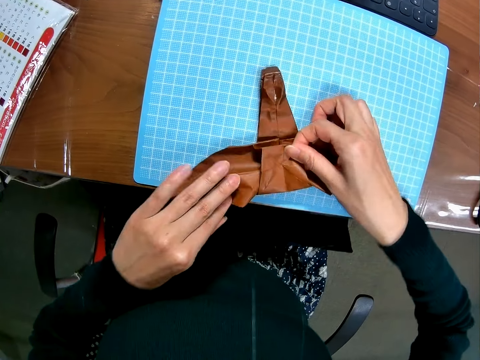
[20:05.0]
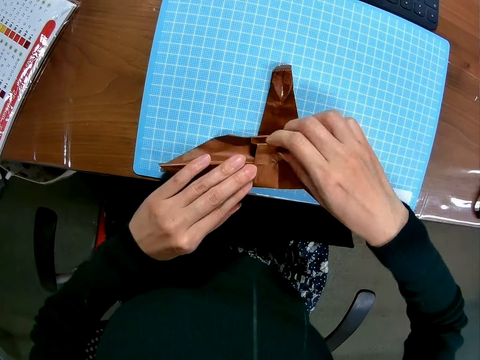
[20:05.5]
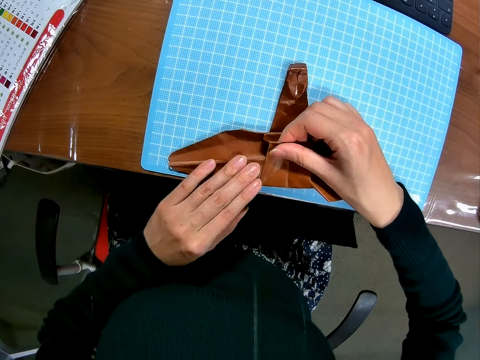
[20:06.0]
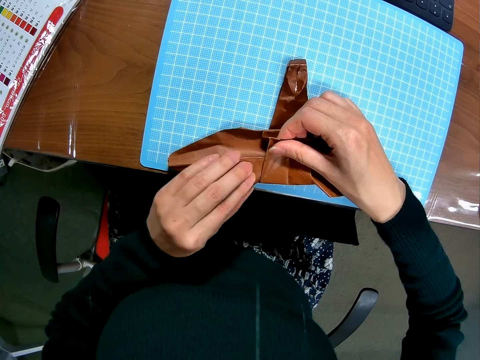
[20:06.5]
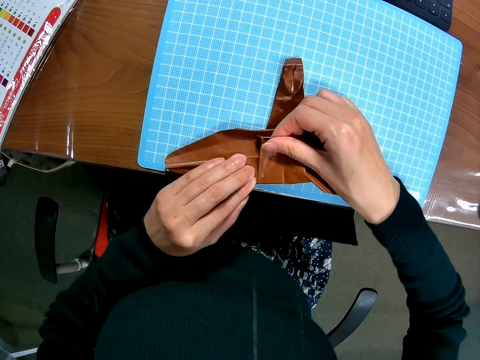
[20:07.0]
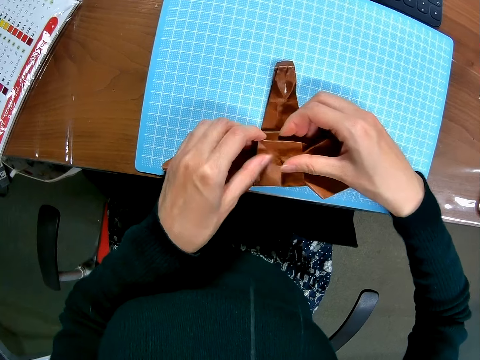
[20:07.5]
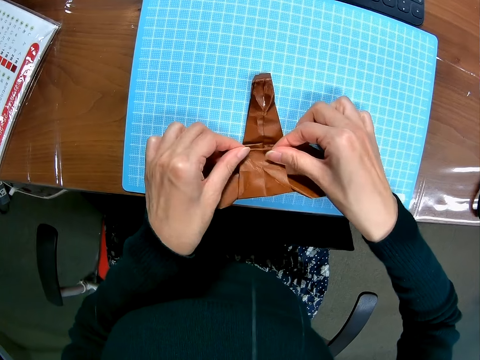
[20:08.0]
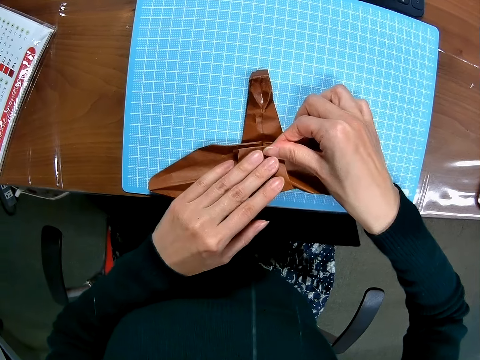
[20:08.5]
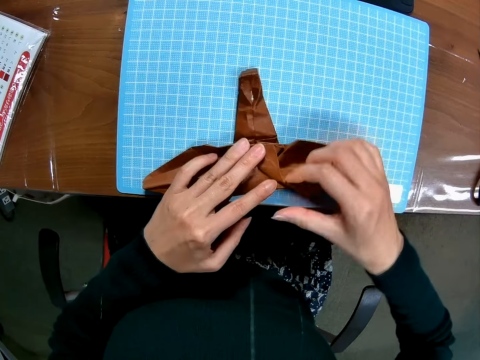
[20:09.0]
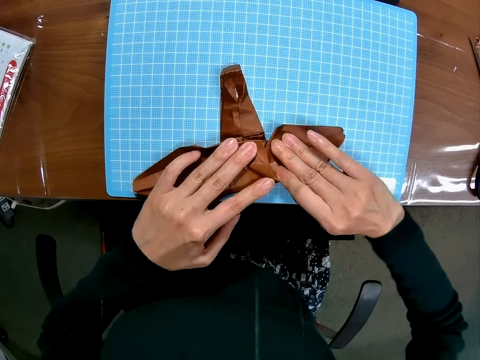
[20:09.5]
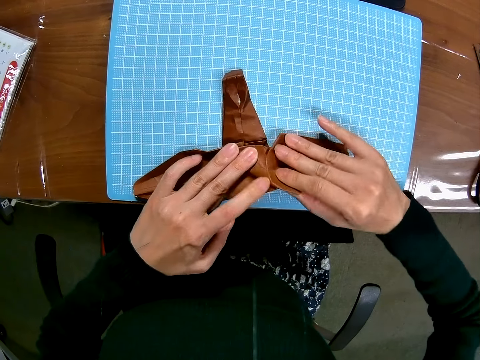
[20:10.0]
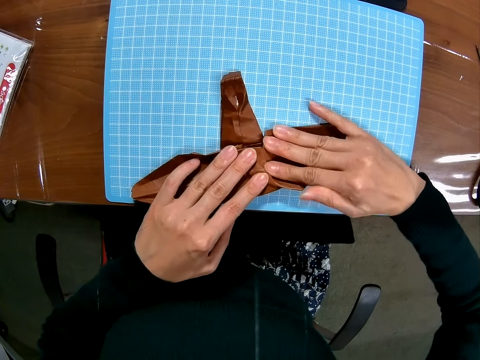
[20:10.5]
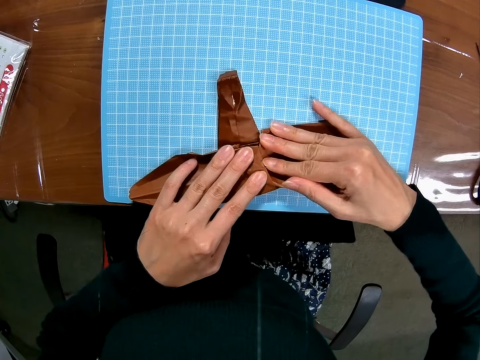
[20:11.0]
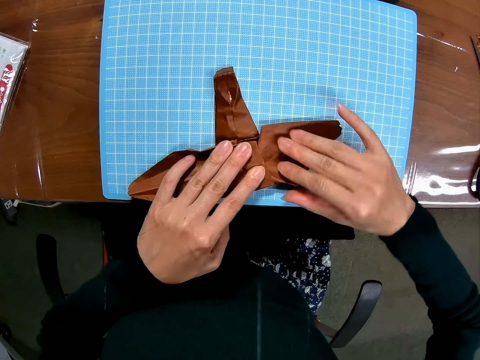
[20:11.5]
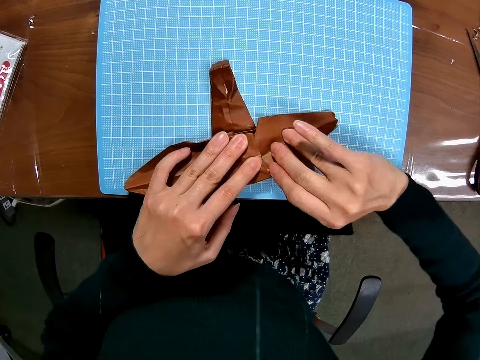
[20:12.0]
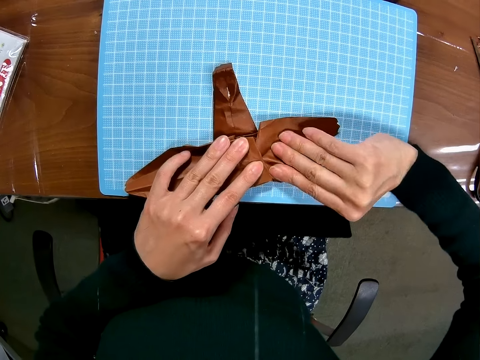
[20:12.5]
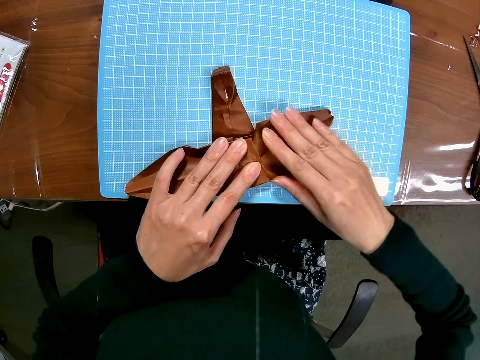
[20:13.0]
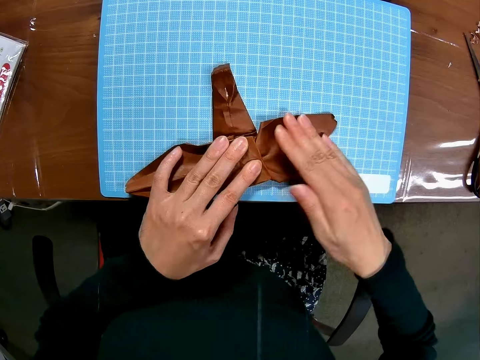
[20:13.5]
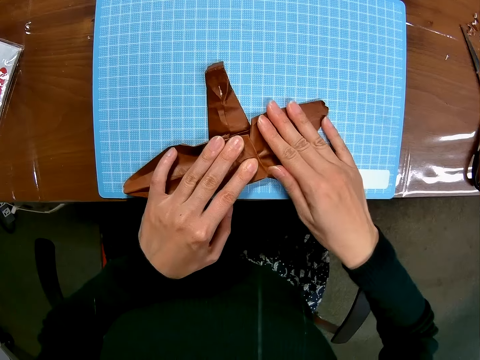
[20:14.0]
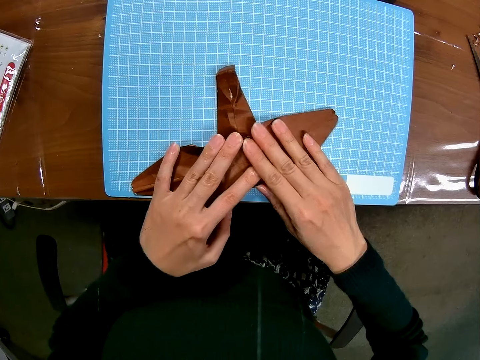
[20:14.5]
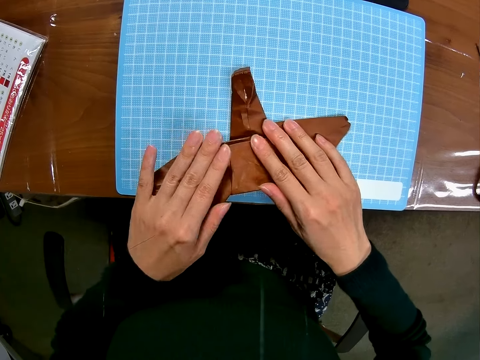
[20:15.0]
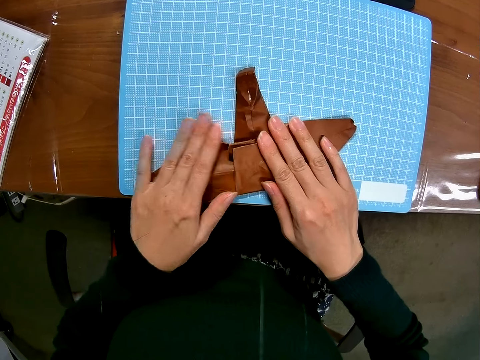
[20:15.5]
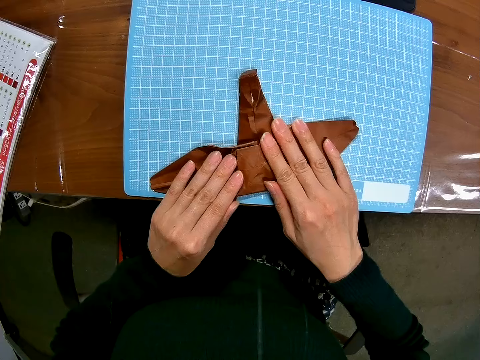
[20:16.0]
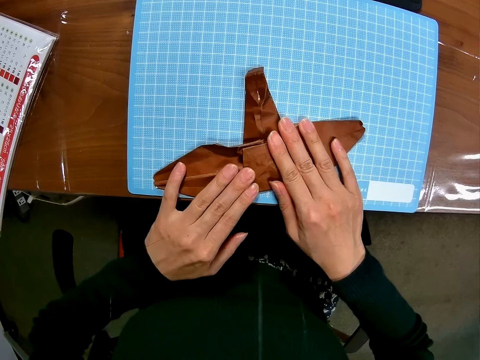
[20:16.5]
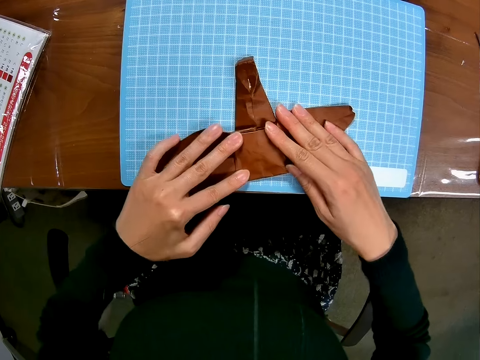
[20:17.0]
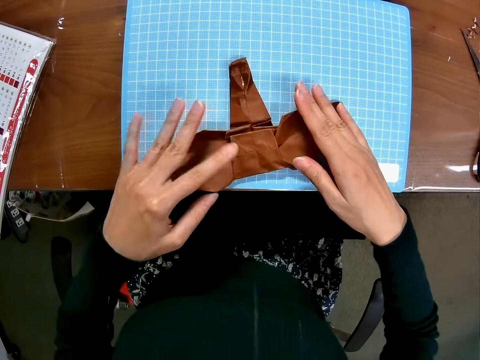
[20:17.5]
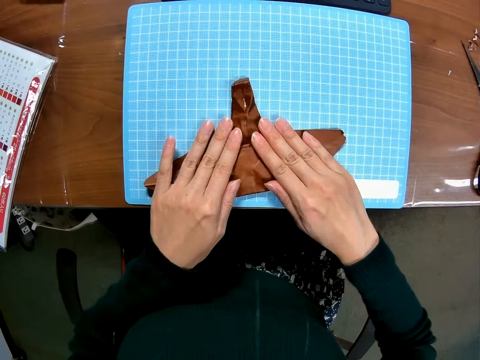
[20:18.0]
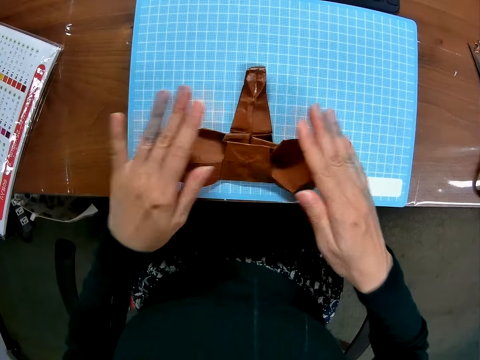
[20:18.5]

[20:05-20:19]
The camera wearer folds a craft paper on a cutting mat. They adjust the craft paper on the cutting mat.

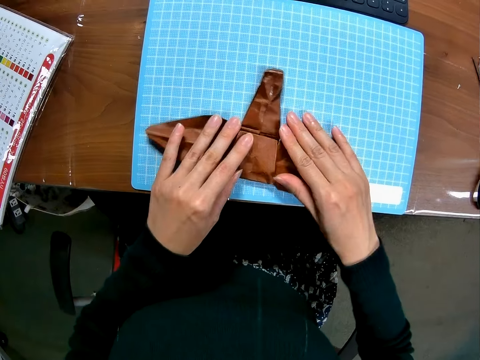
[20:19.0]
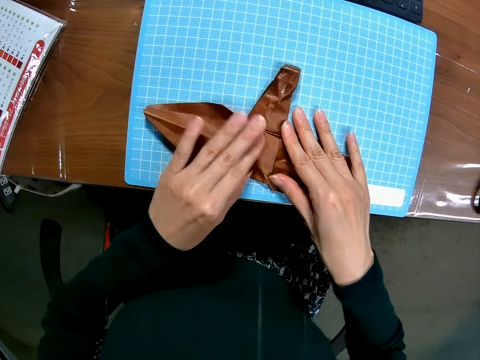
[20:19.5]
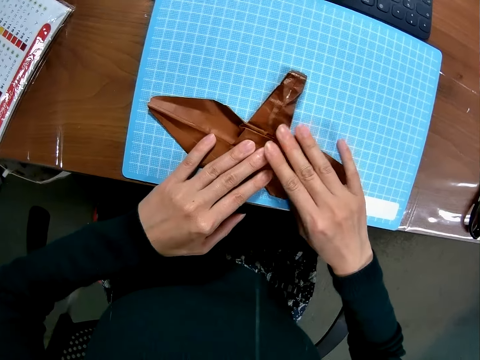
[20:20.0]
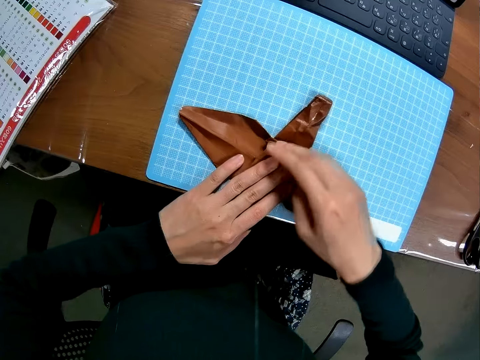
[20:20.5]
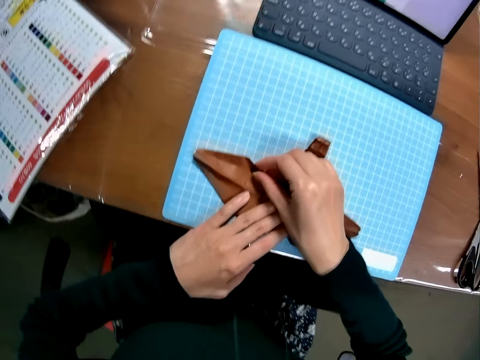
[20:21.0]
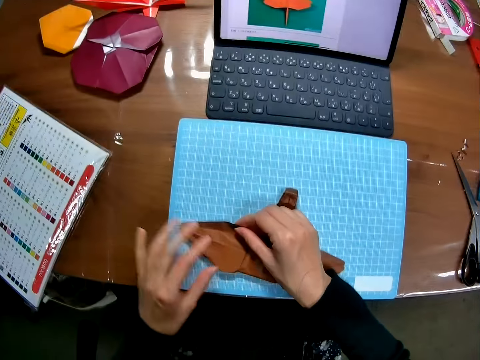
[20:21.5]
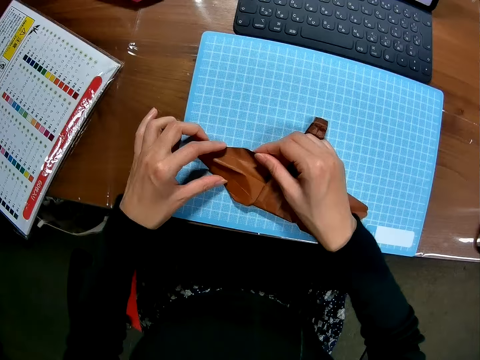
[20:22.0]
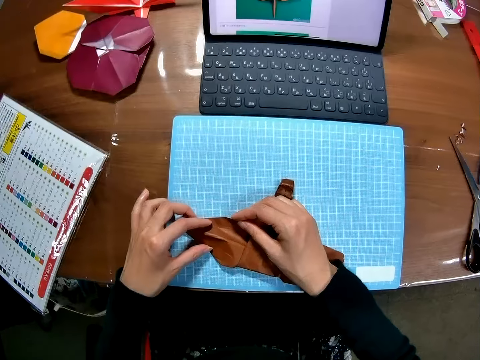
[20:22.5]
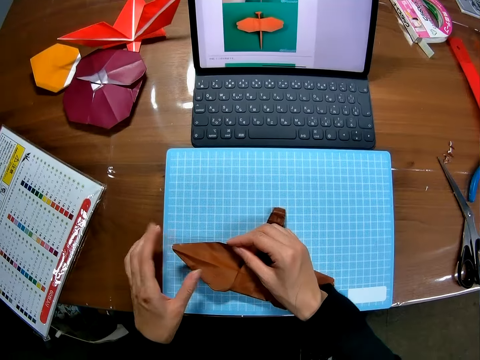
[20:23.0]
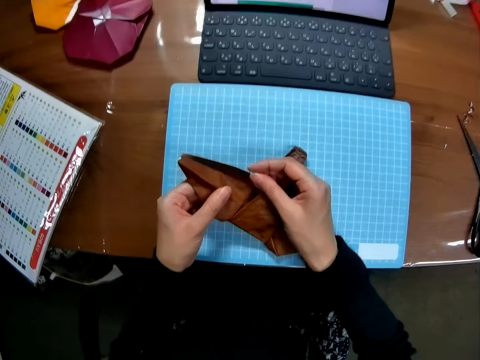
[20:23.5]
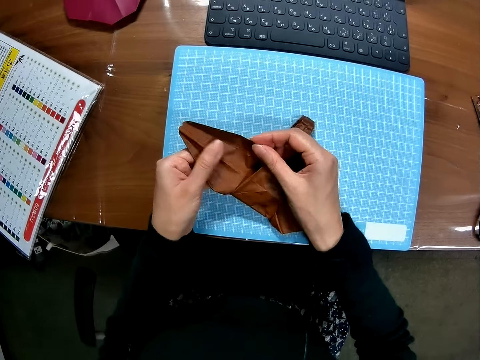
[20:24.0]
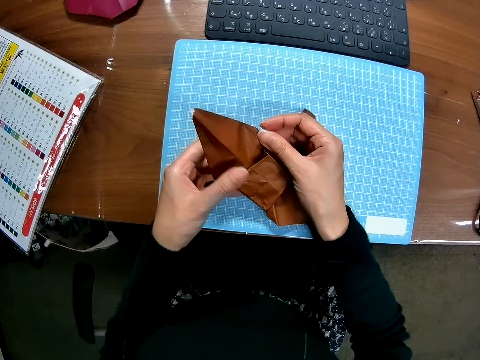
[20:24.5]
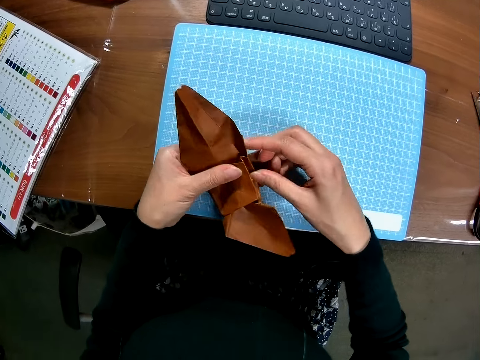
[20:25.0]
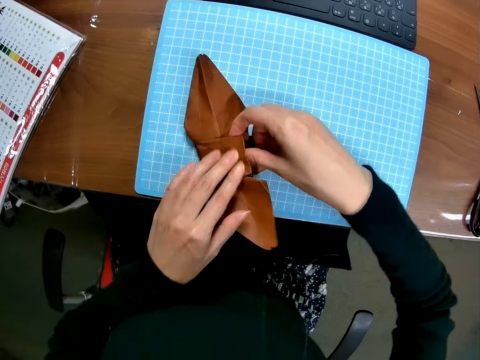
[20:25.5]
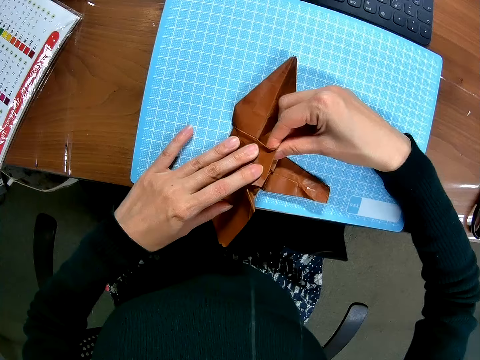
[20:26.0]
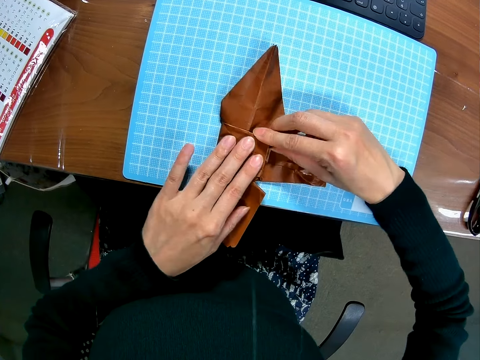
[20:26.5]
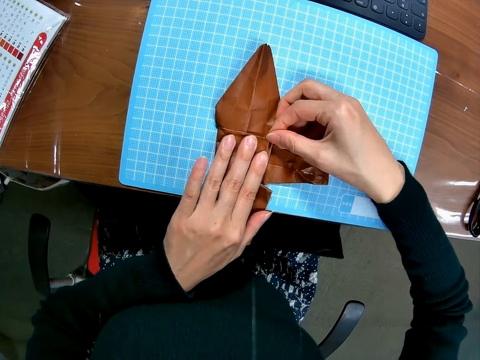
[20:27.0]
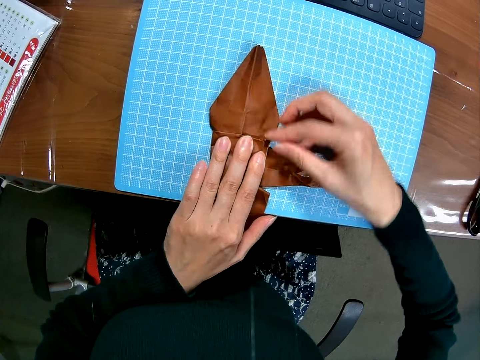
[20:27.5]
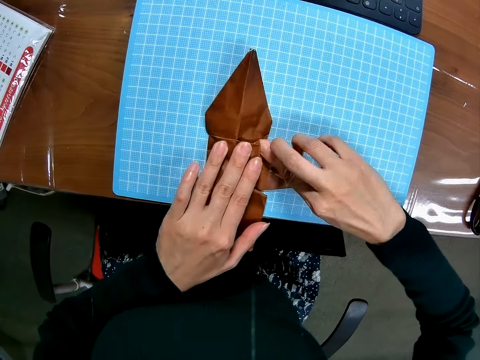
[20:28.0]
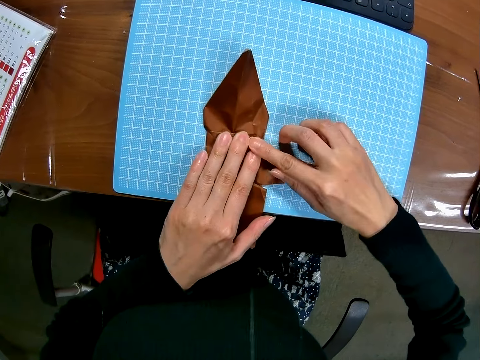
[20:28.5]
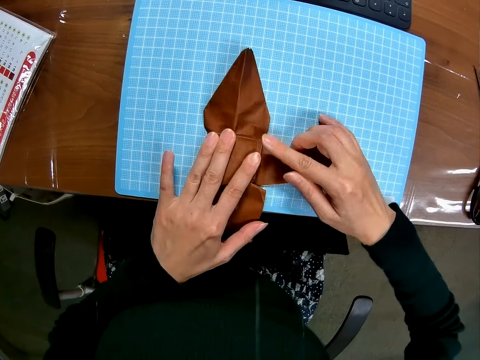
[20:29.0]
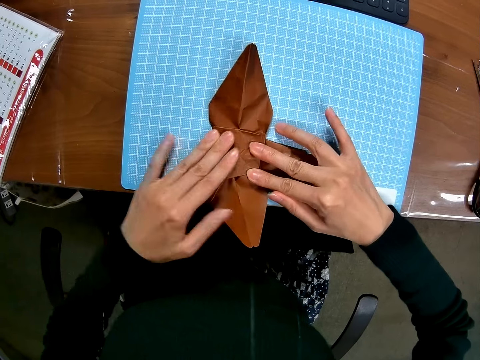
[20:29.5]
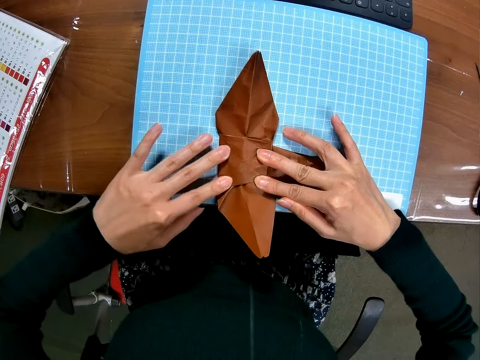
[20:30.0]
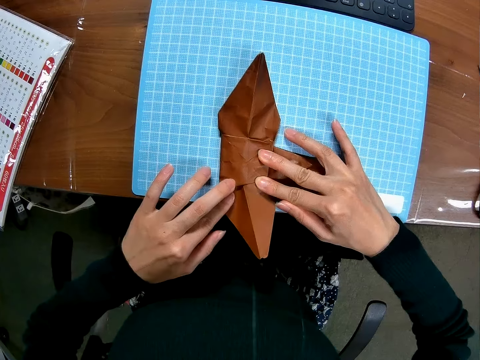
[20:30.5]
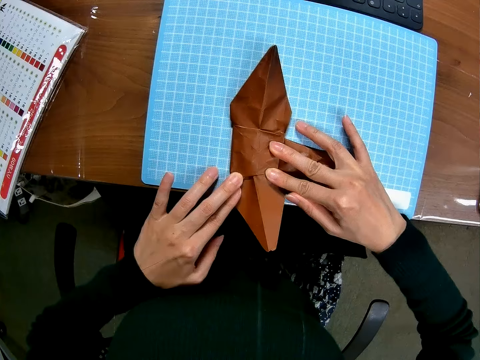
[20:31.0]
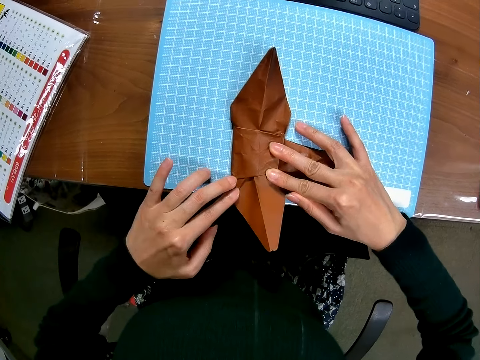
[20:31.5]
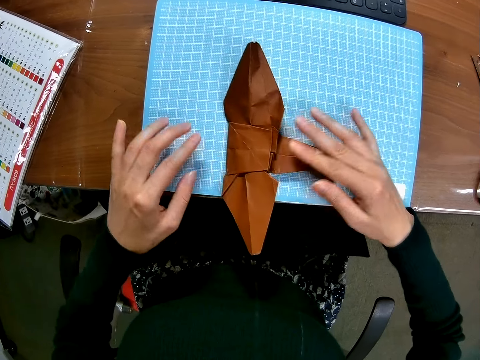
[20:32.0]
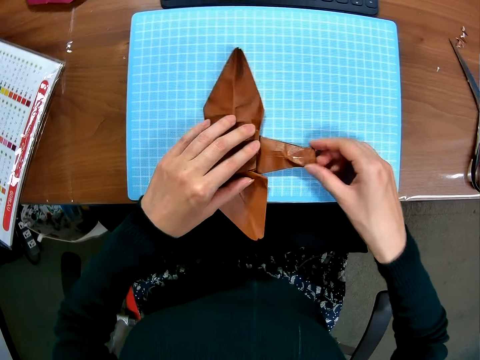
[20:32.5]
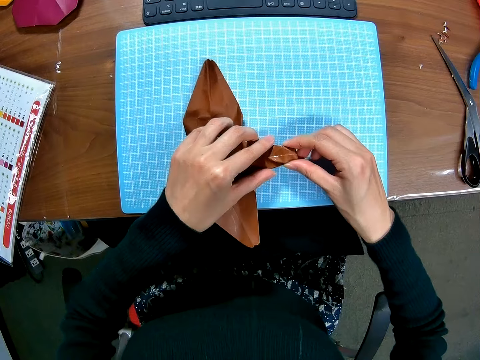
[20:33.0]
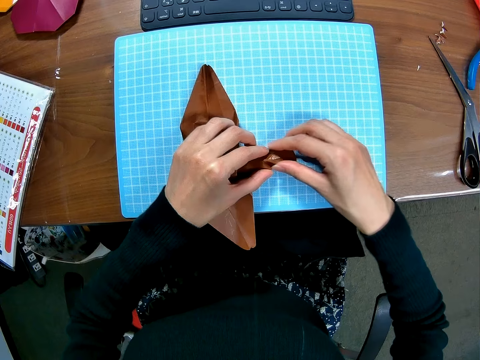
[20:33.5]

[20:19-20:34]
The camera wearer folds a craft paper on a cutting mat. They adjust the craft paper on the cutting mat. They fold the craft paper on the cutting mat.
